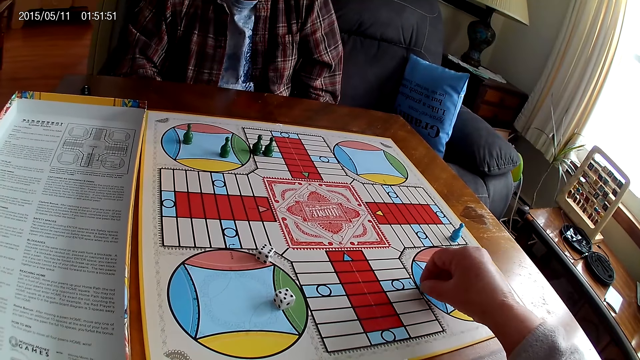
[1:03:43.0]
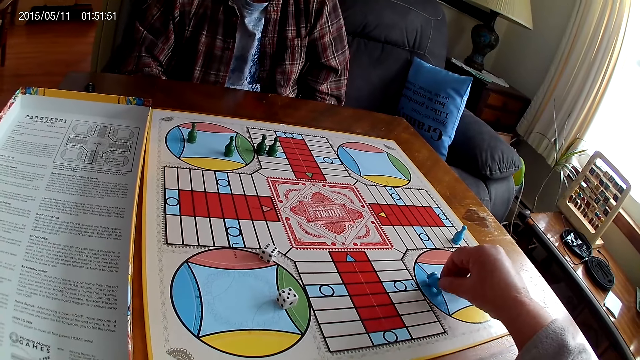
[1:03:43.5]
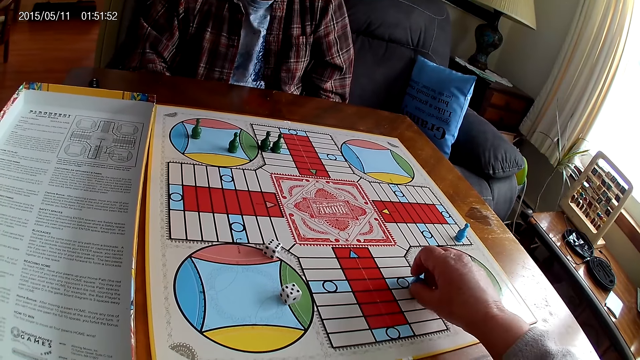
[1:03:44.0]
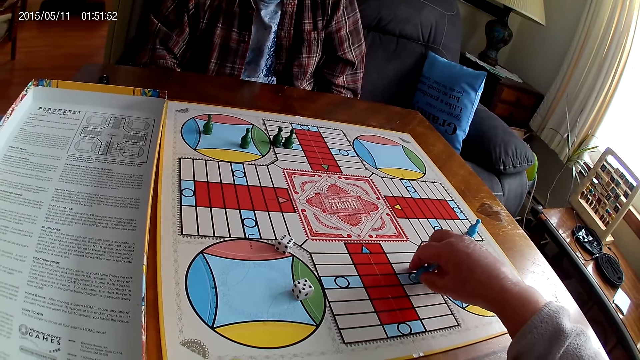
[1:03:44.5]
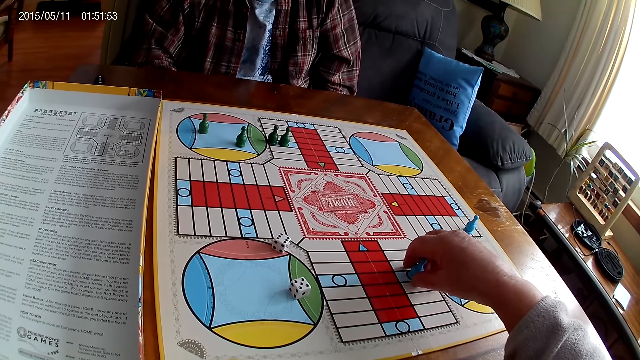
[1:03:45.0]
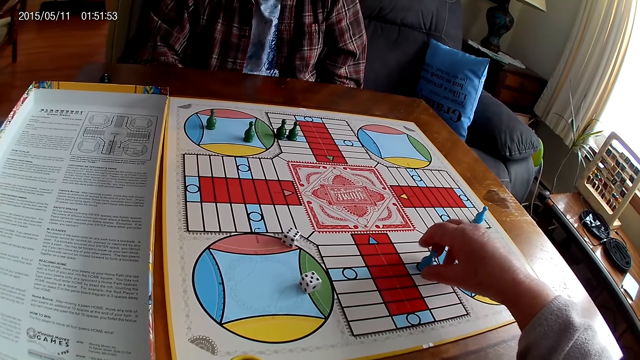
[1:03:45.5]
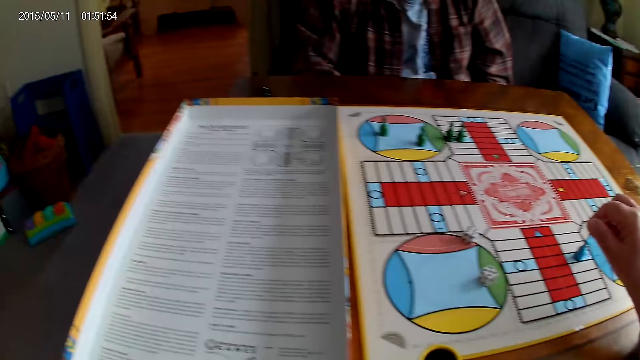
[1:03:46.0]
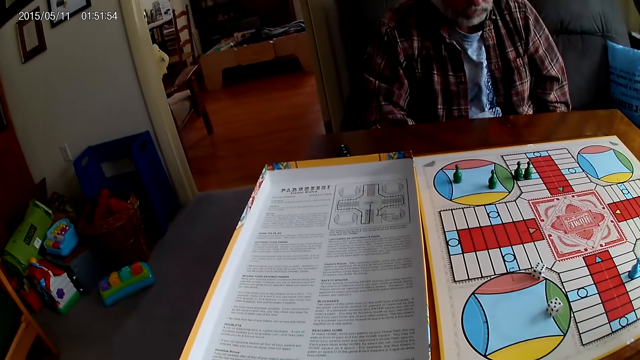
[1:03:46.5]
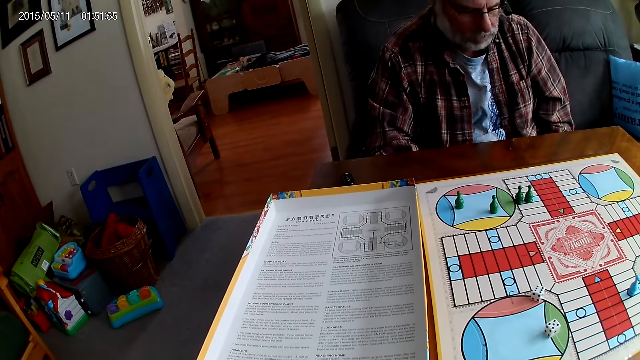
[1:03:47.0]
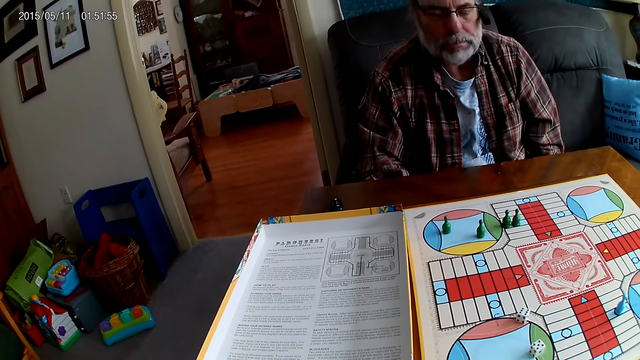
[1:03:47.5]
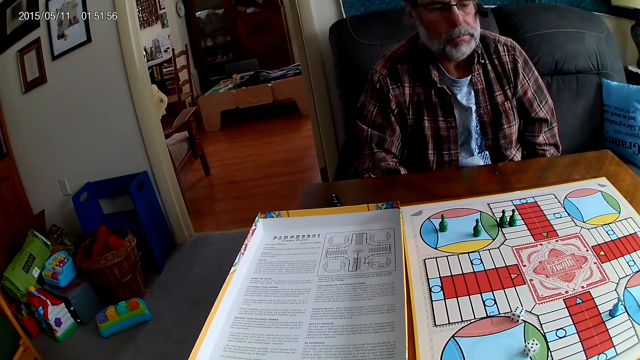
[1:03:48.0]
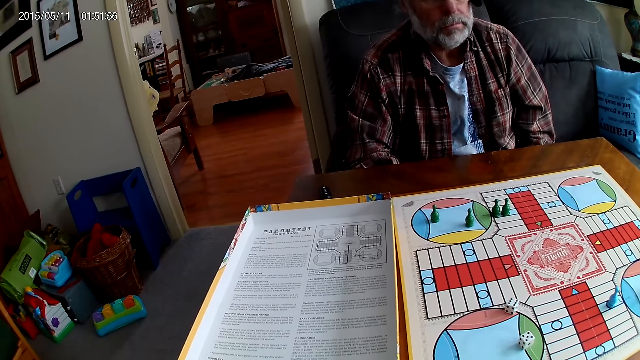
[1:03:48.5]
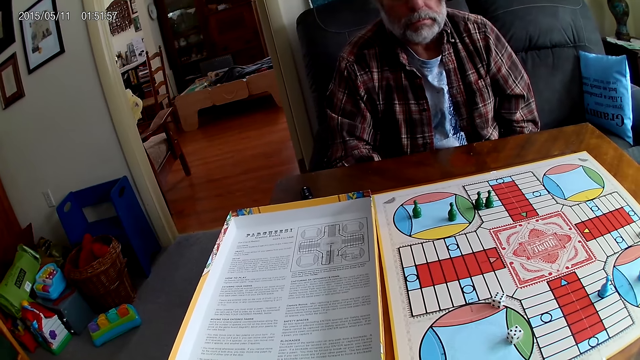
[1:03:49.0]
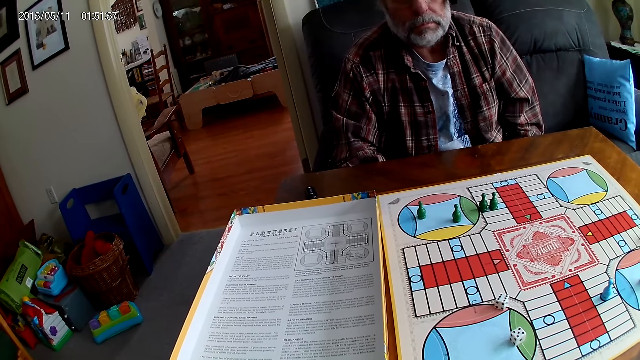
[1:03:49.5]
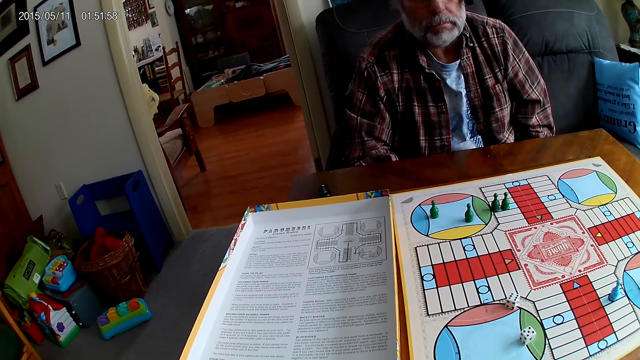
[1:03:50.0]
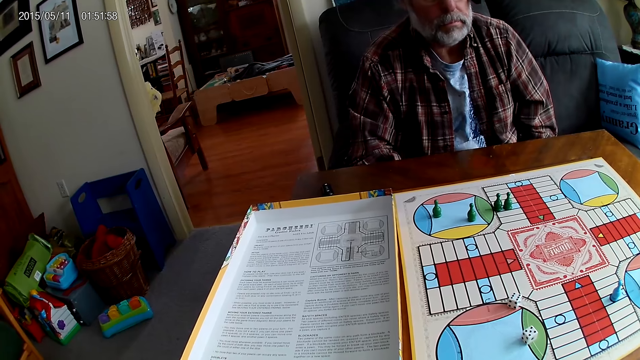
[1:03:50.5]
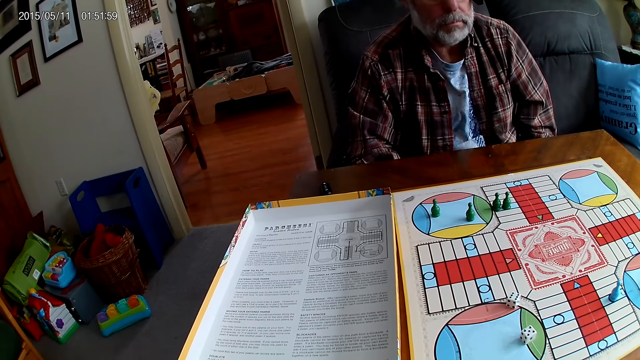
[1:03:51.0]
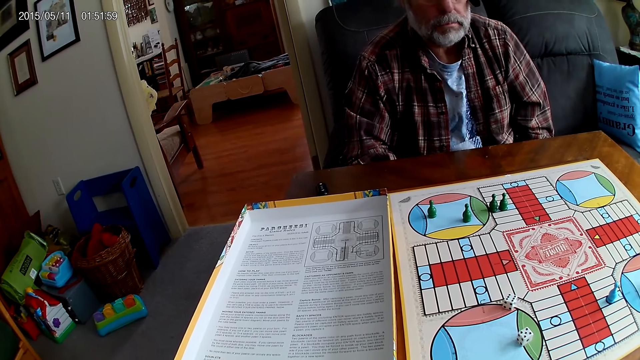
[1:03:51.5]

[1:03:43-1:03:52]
The camera wearer picks a Ludo pawn and puts the Ludo pawn on the board. They stare at the board.

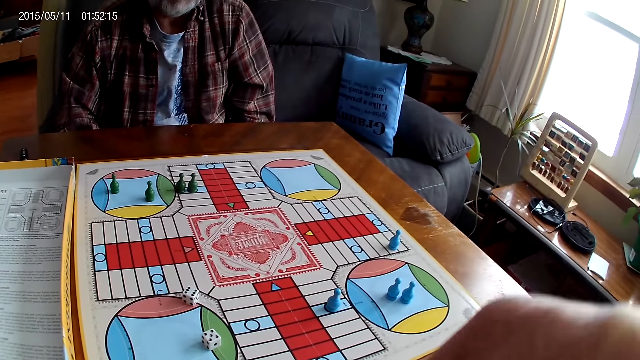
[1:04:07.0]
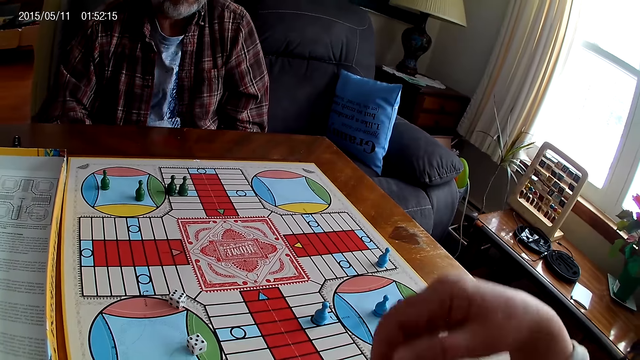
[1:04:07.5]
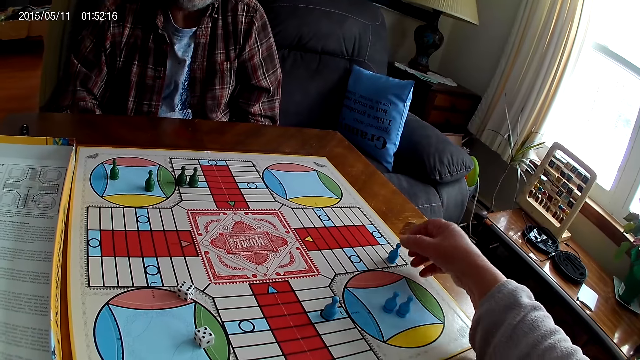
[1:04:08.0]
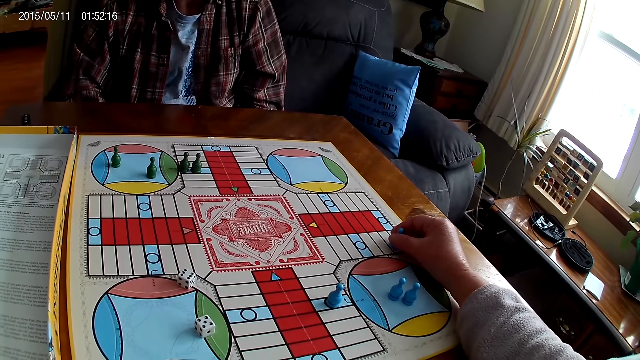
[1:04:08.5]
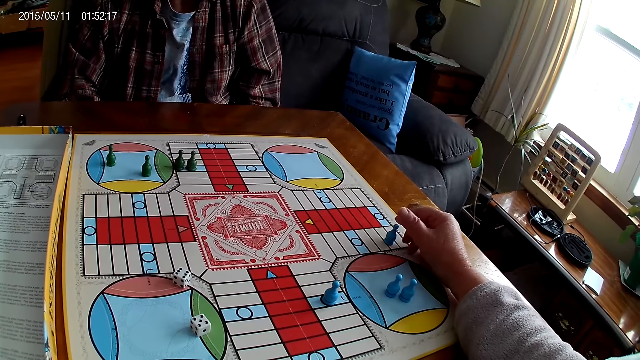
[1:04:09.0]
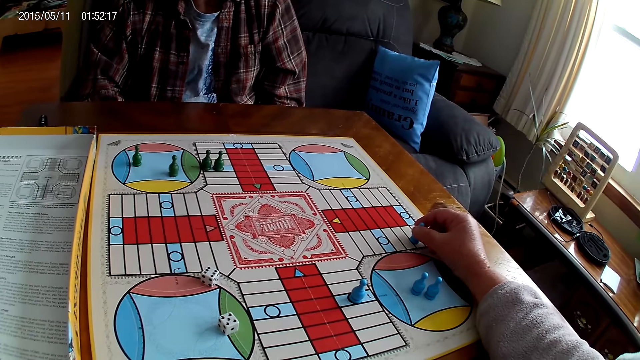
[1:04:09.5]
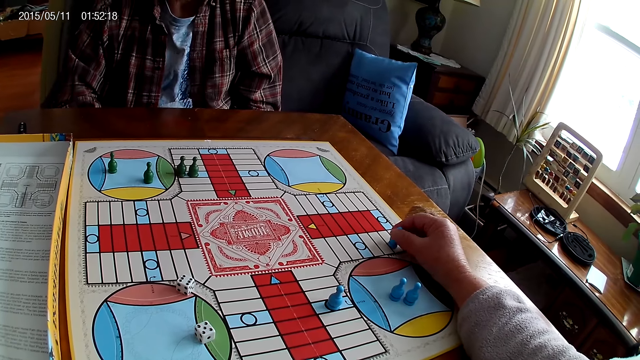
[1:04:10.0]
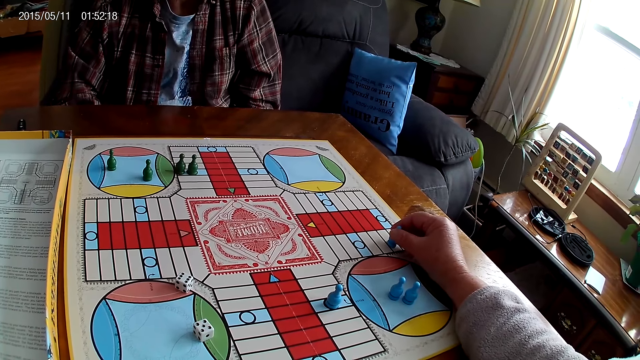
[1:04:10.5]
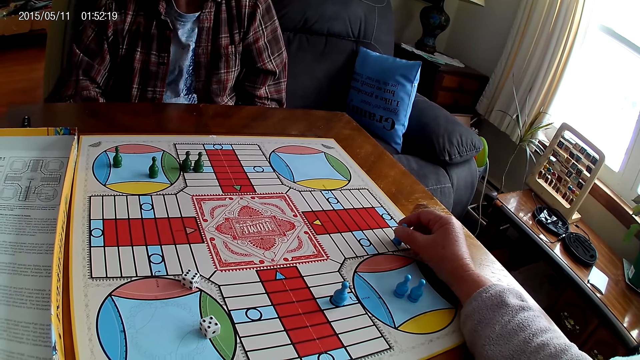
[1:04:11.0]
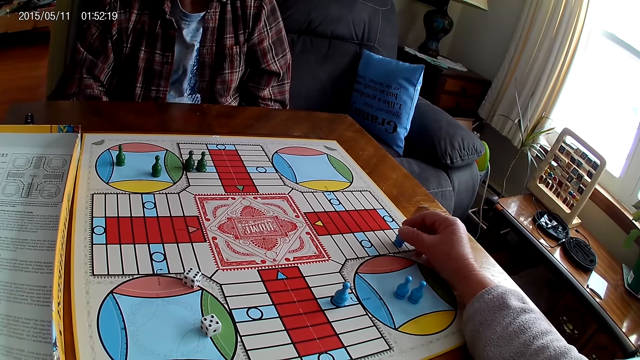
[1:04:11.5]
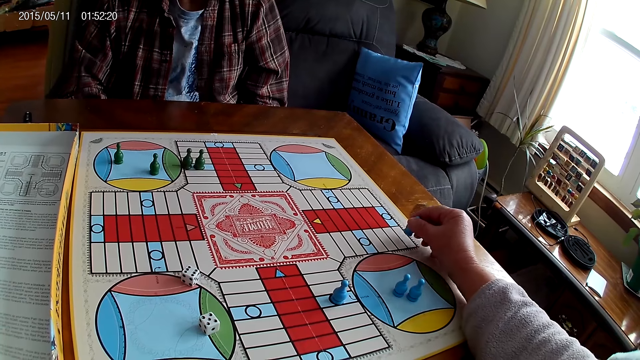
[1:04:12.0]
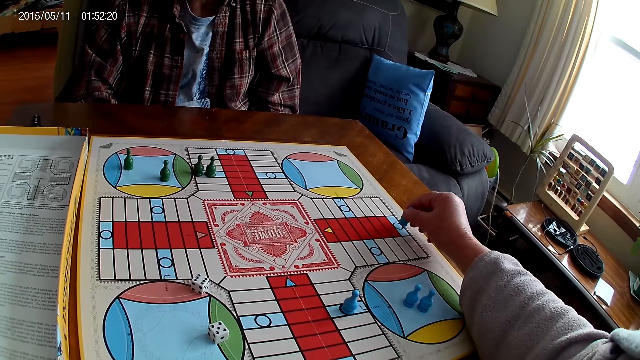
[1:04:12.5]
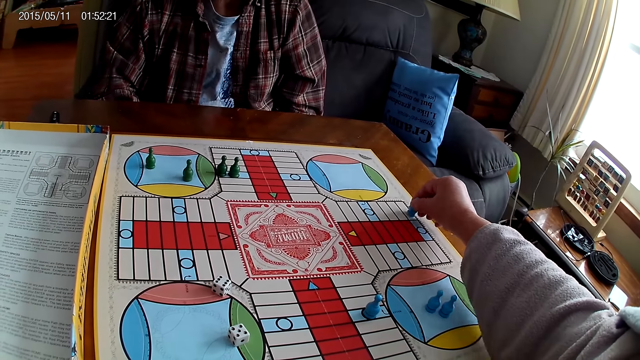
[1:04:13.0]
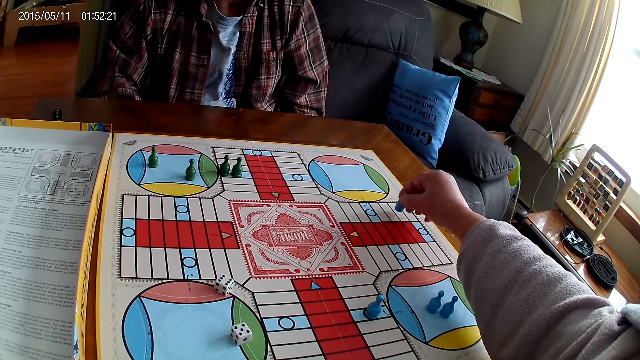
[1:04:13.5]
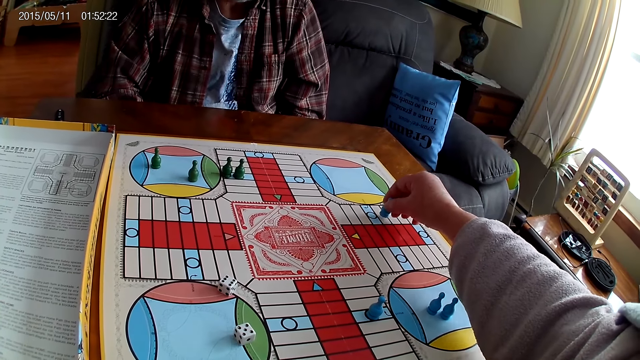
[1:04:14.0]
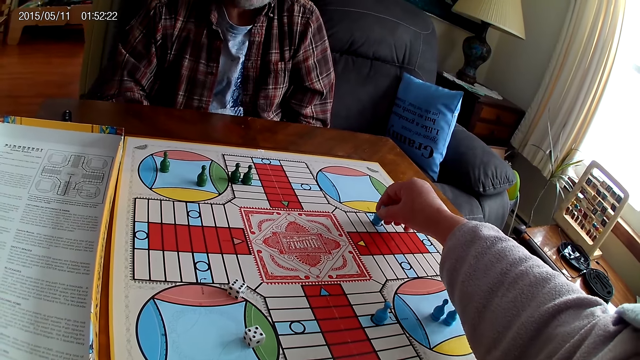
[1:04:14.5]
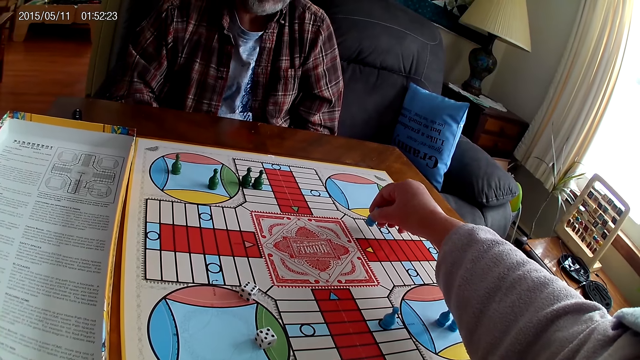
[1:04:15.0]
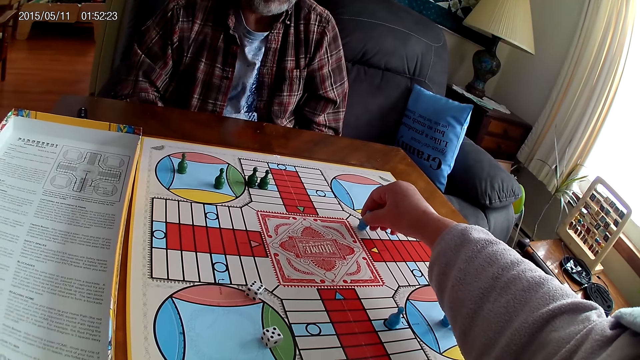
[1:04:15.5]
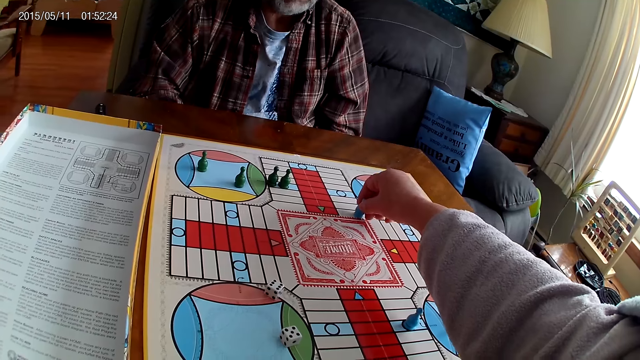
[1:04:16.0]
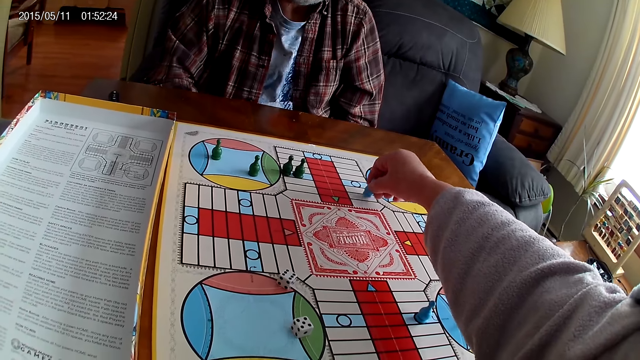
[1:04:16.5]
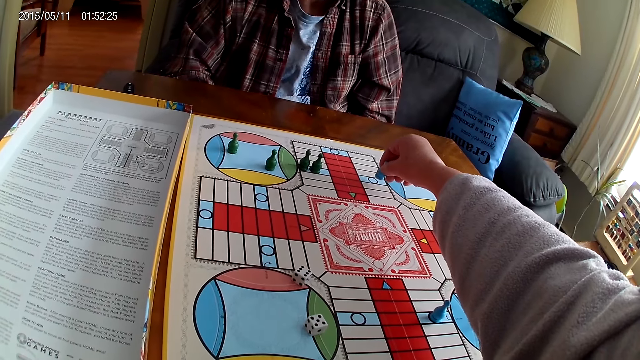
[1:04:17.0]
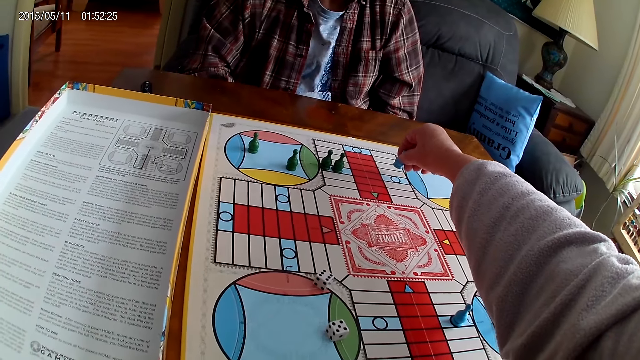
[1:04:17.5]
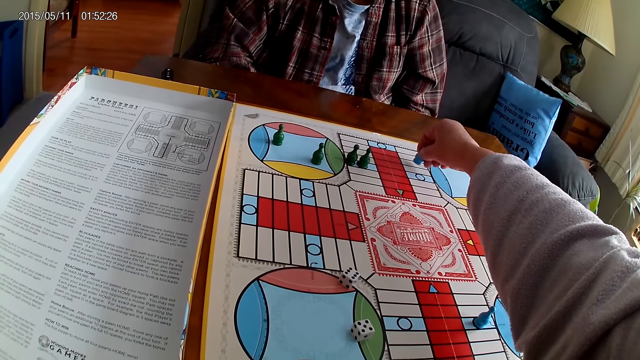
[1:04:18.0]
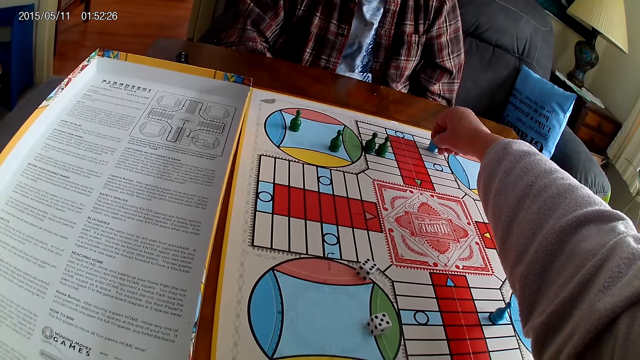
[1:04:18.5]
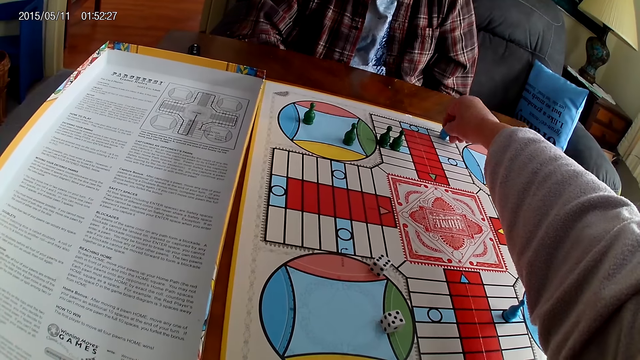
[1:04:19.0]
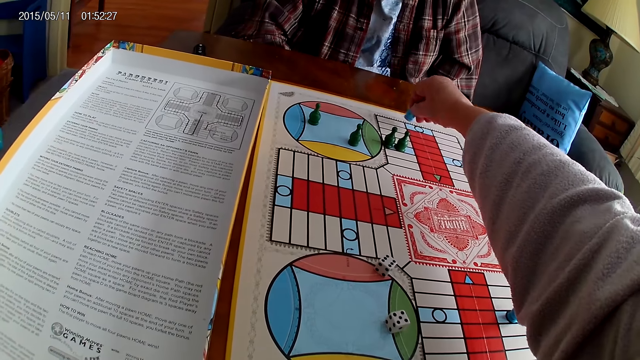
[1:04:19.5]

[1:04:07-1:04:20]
The camera wearer touches the chess on the board. They count steps on the Ludo board with the chess. They move the Ludo pawn.
